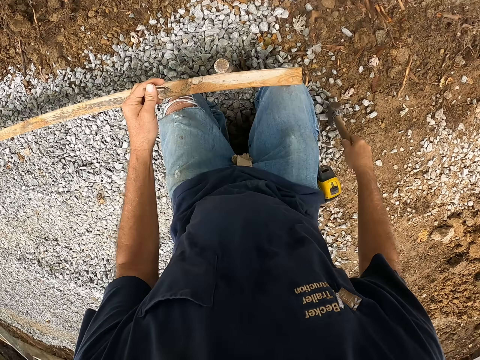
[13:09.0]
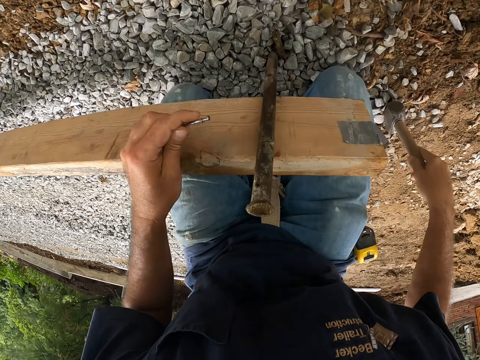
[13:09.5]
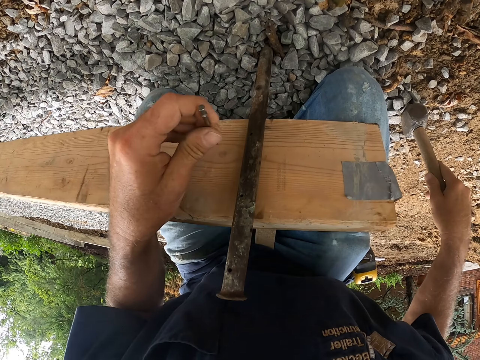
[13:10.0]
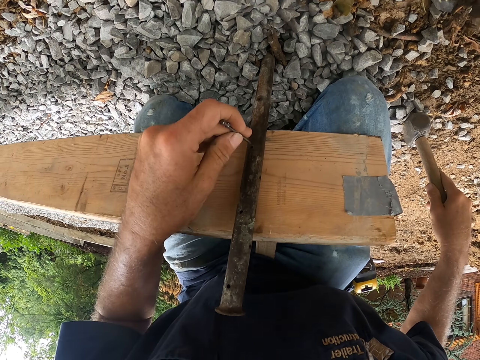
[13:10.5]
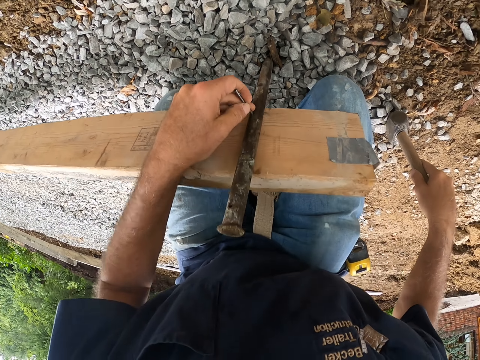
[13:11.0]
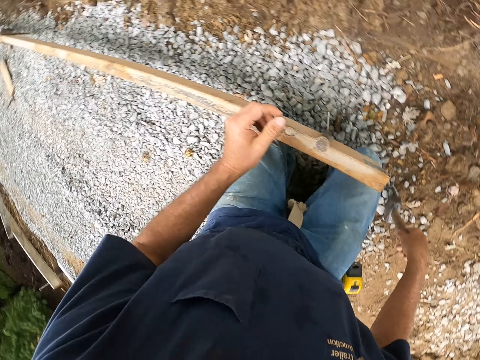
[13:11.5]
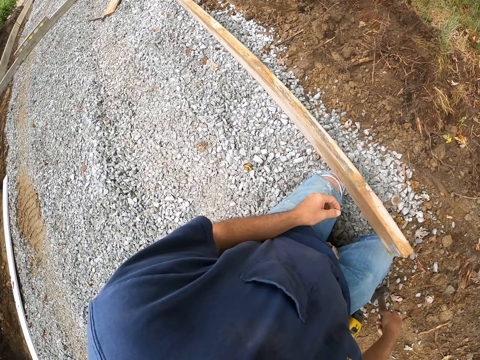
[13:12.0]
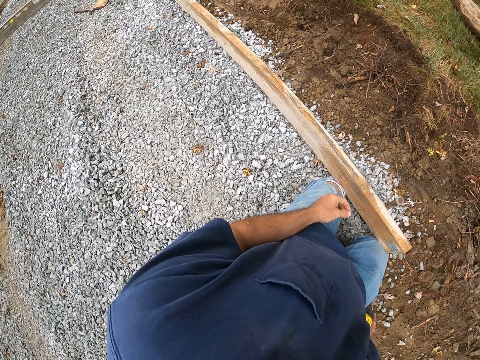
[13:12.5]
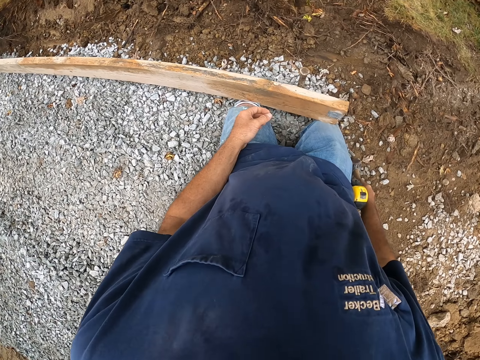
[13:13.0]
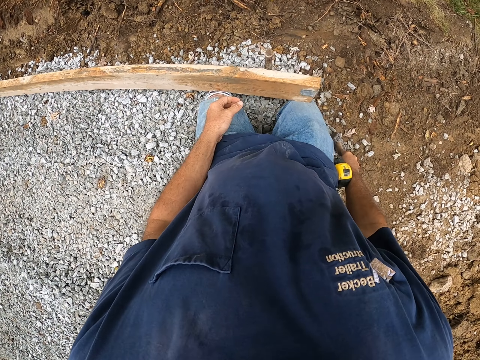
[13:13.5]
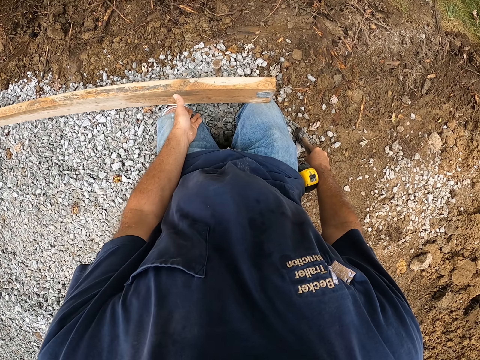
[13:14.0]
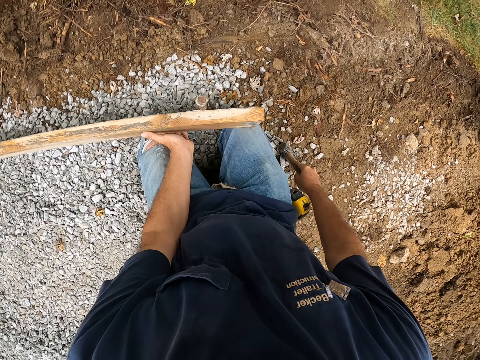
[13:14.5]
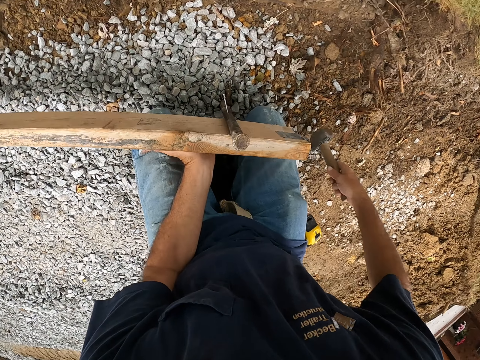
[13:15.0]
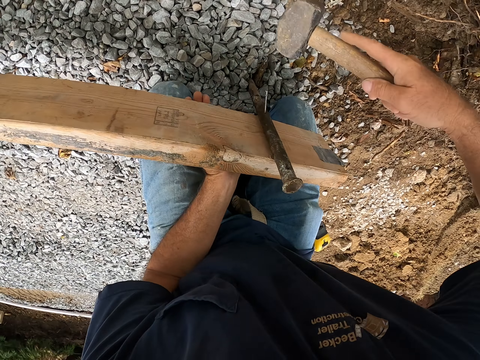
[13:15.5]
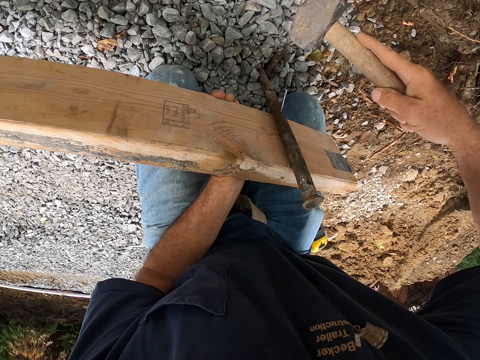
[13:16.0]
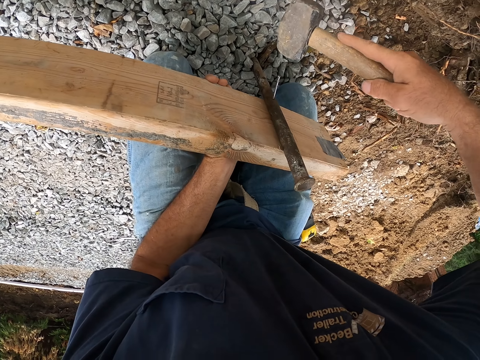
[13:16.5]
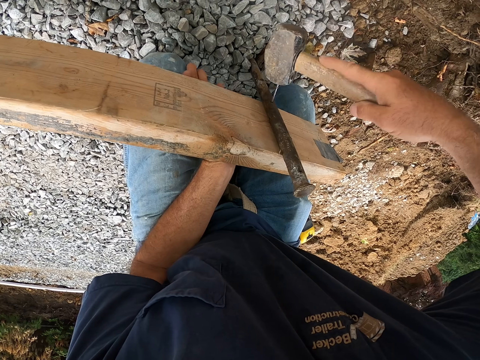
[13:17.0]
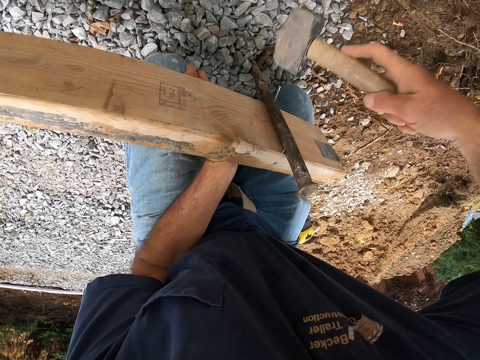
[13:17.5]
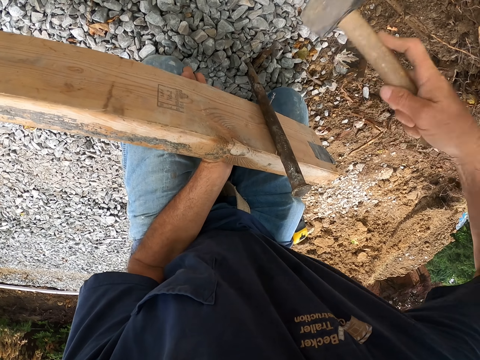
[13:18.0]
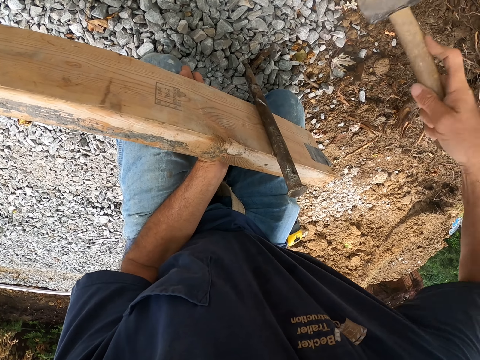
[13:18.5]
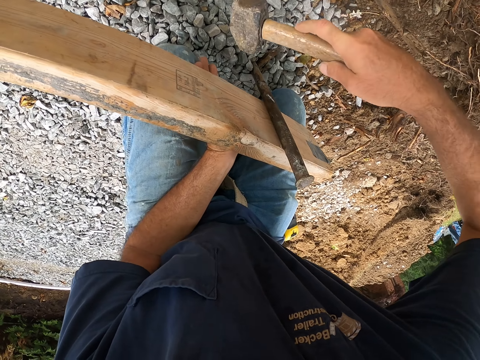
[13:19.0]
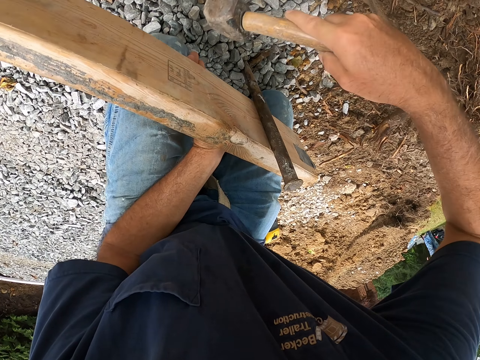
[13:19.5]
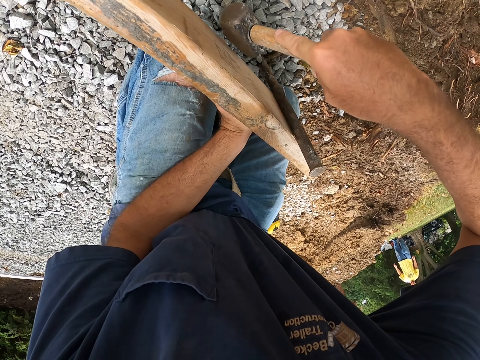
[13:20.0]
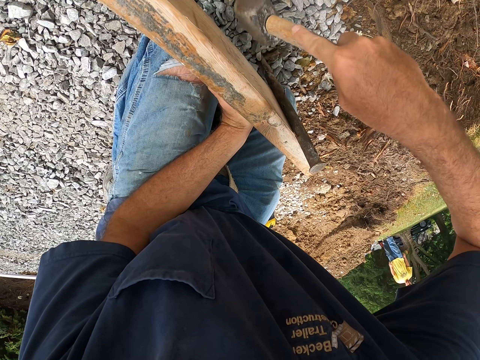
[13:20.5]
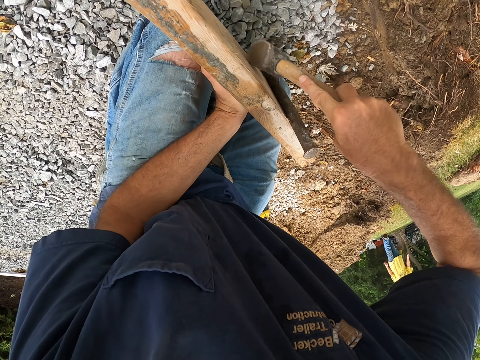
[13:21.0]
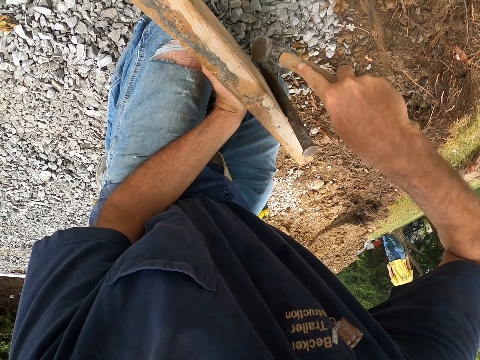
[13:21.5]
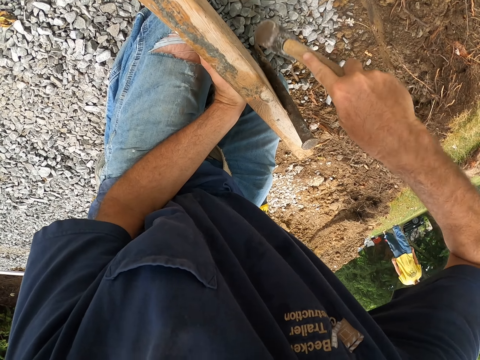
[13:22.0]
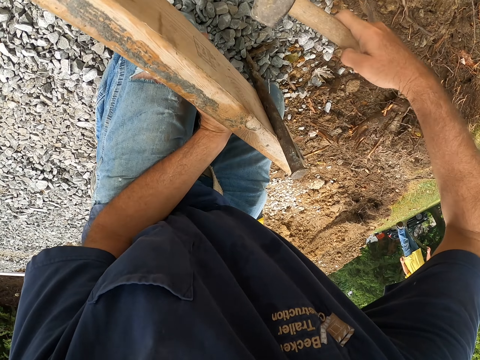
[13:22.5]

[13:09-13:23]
The camera wearer joins a nail in the metal stick. They hold the wood frame. They drive the nail in the wood frame with a hammer.
